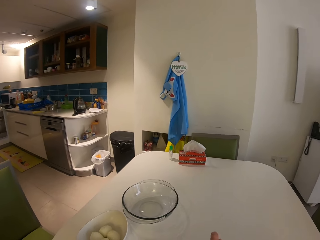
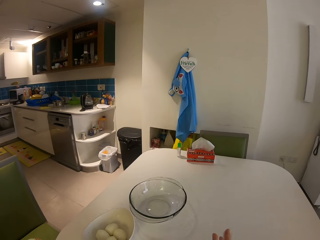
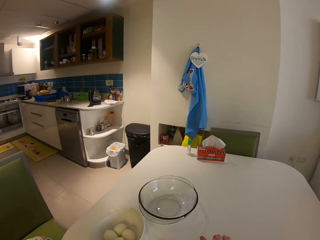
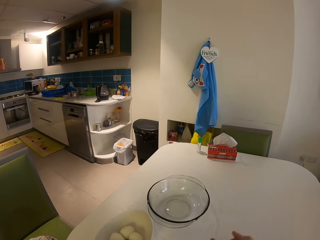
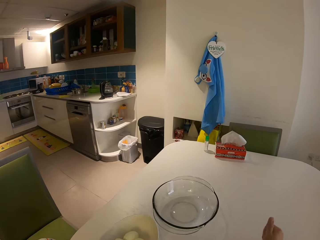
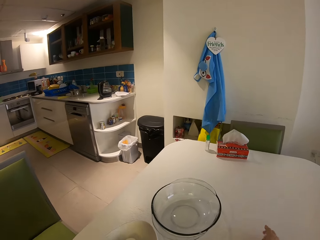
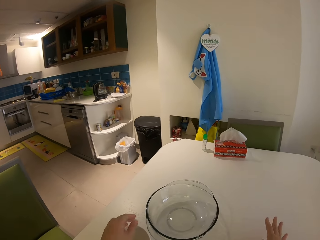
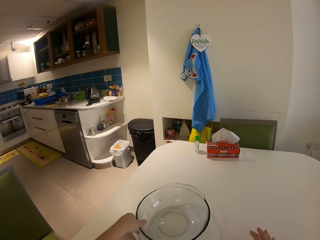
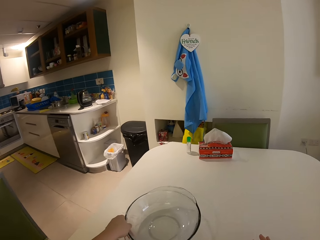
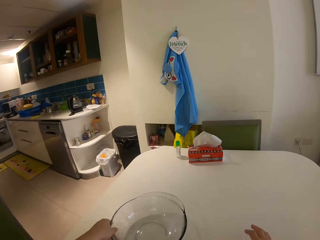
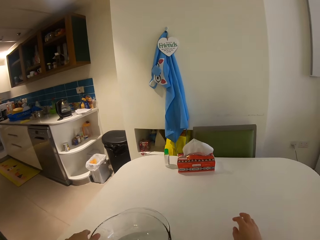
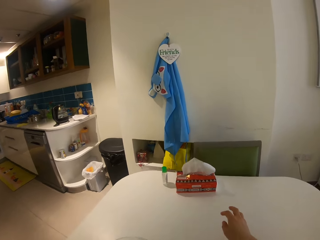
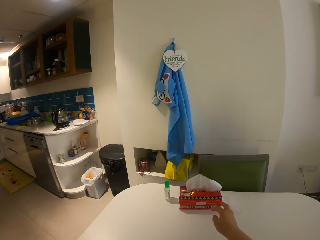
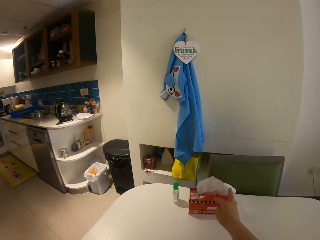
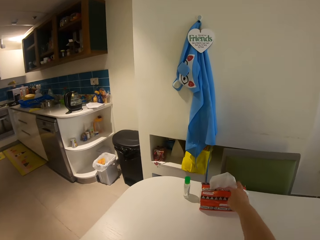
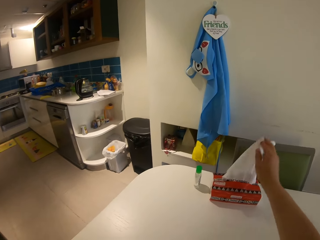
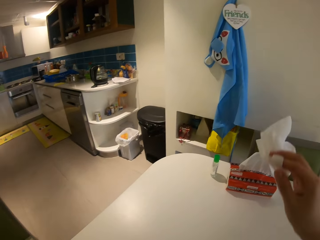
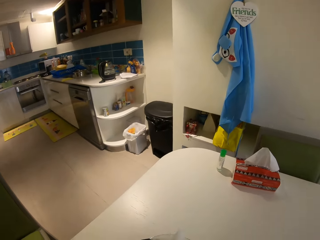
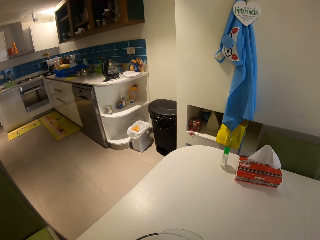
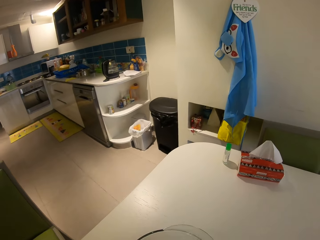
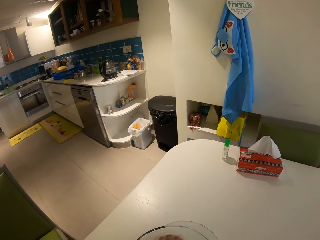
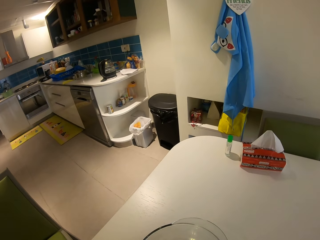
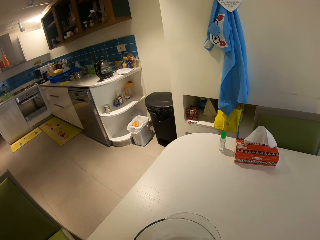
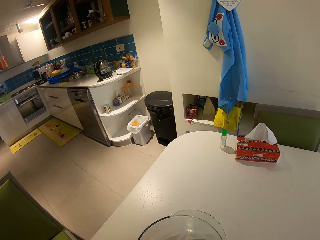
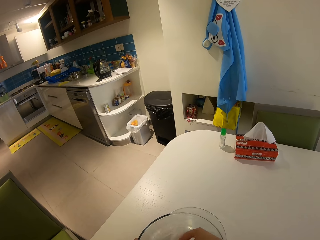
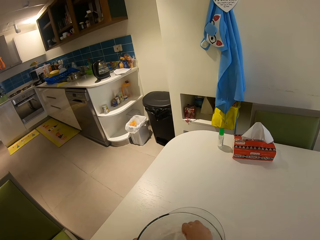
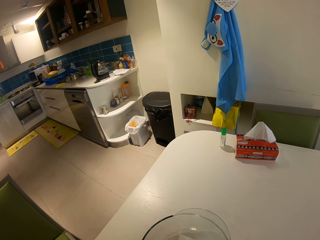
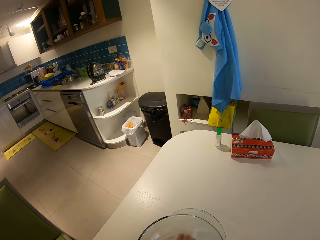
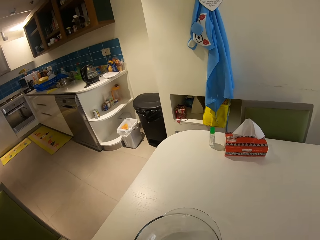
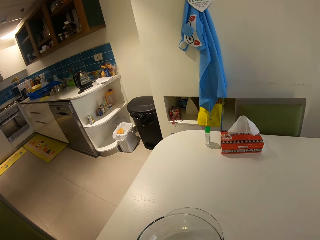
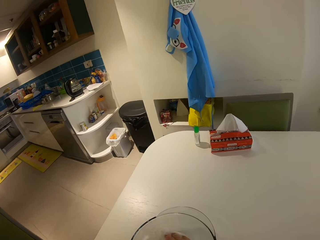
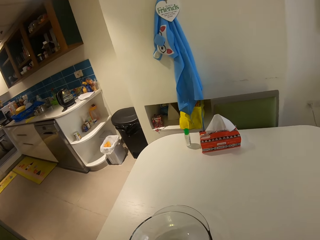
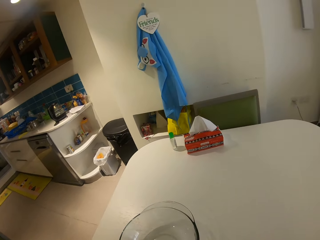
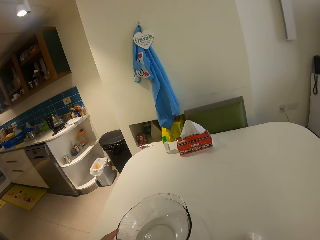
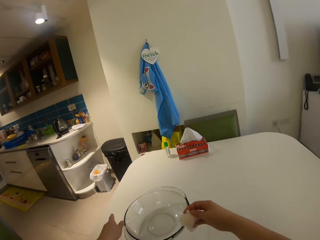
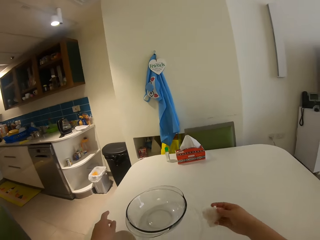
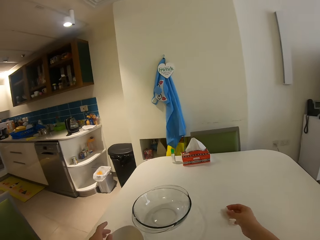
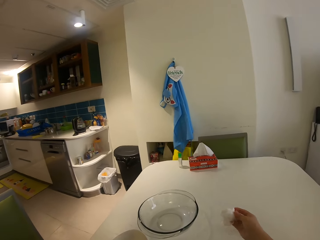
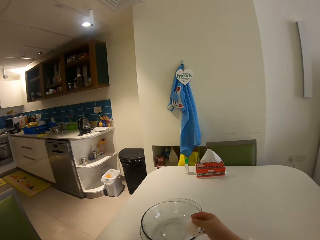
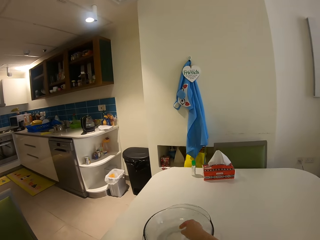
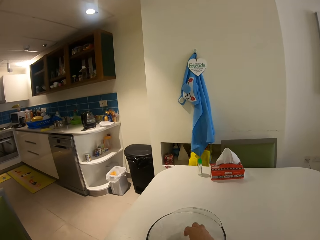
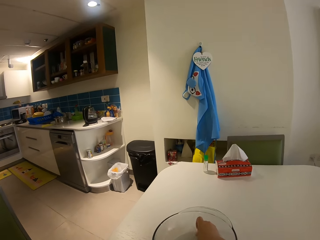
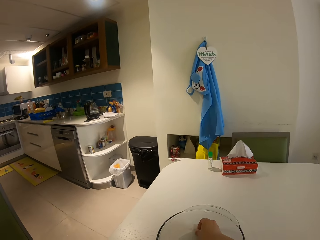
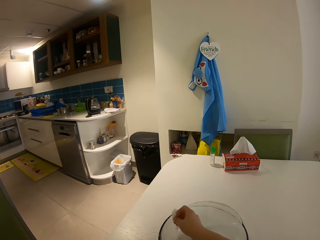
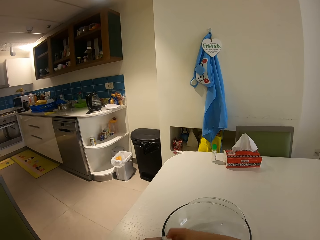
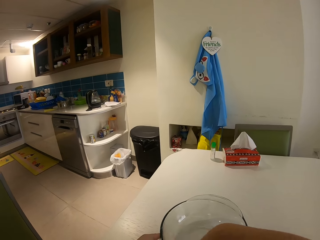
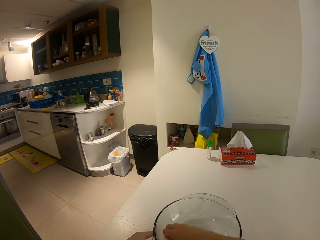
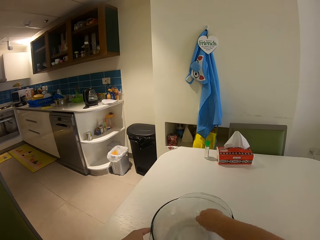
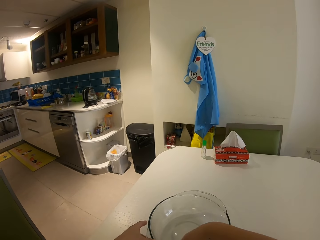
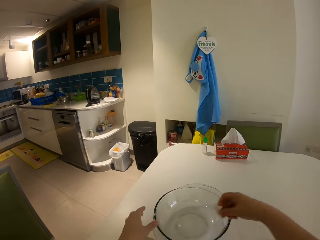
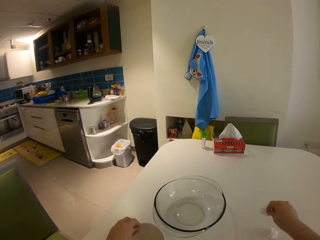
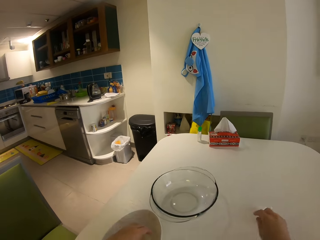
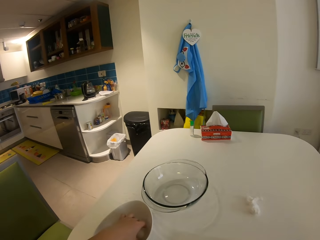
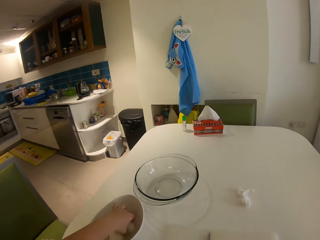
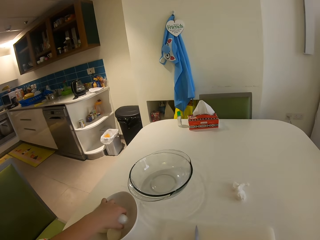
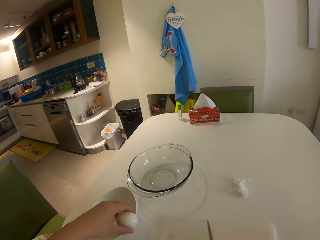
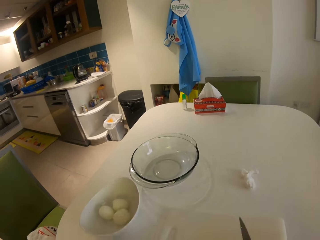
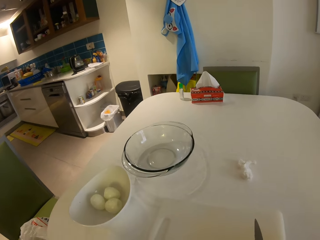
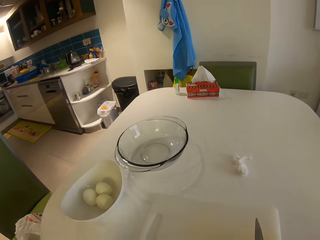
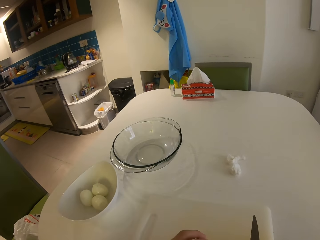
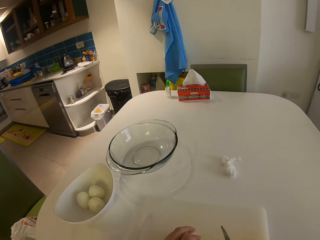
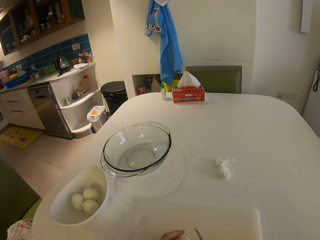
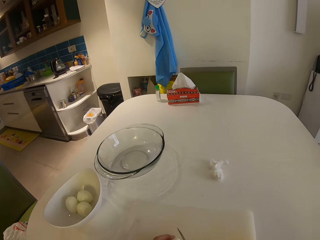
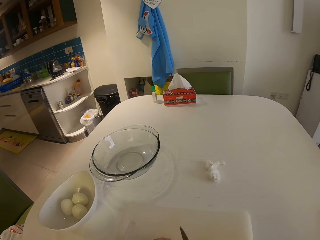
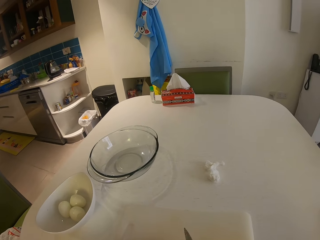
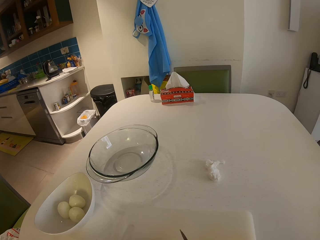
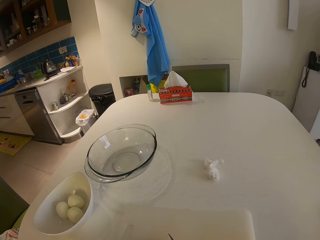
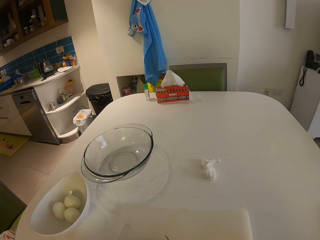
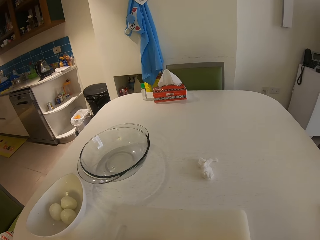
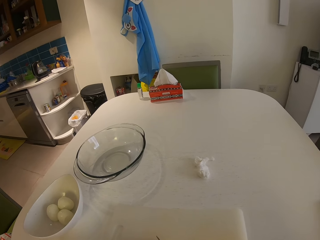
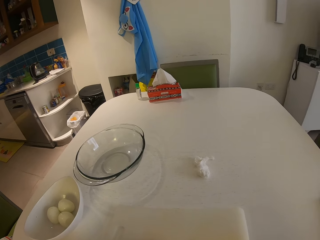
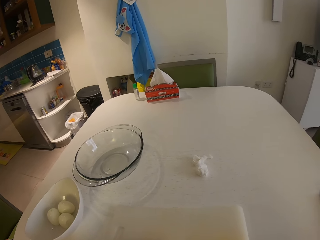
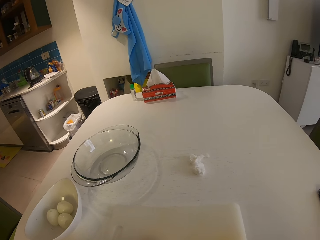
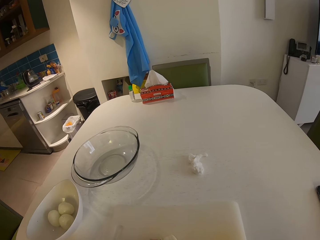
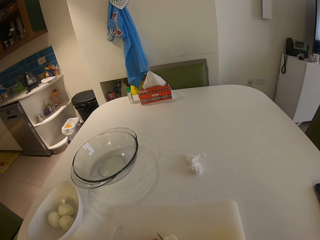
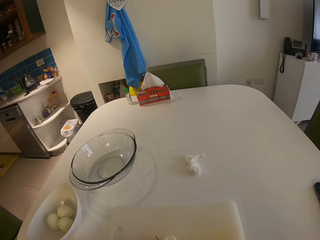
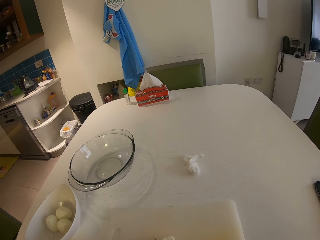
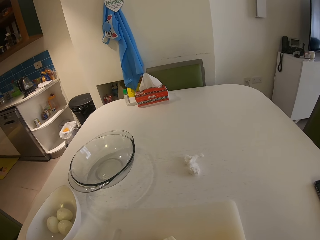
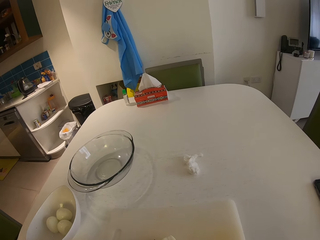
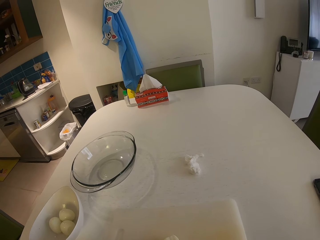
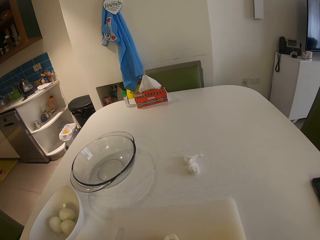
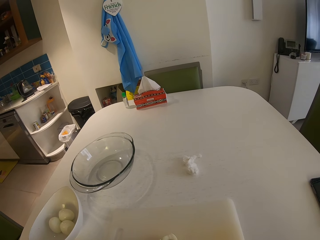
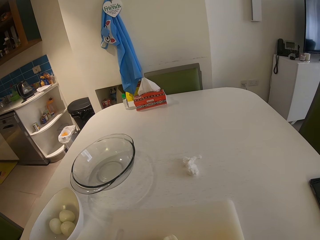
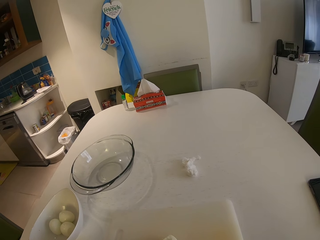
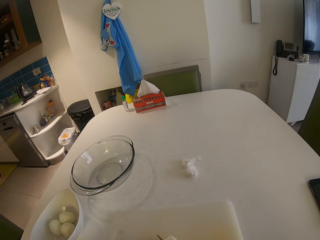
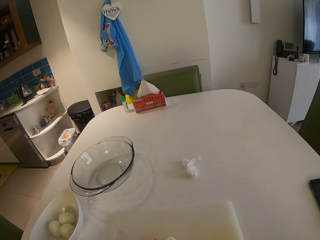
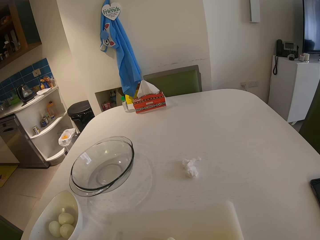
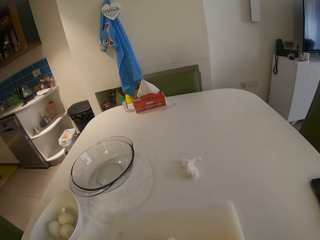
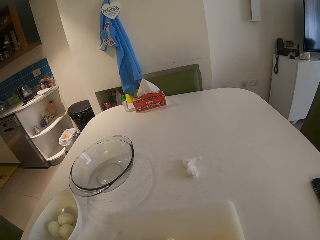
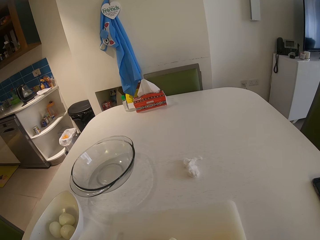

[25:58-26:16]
The camera wearer drops the serviette paper on the table. They pick the bowl from the table. They take another serviette paper from the table. They wipe the glass bowl with the serviette paper. They wipe the glass bowl with the serviette paper again. They drop the serviette paper on the table. They pick an egg from the bowl of eggs. They pick the knife from the chopping board. They drop the egg on the chopping board. They slice the egg on the chopping board with the knife.

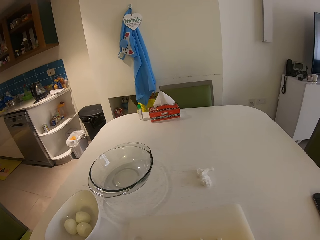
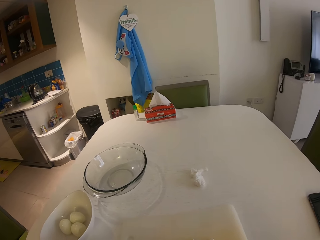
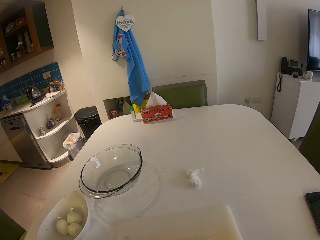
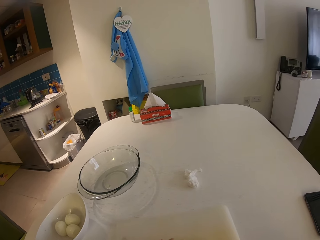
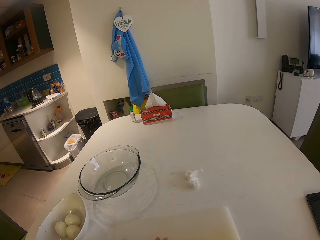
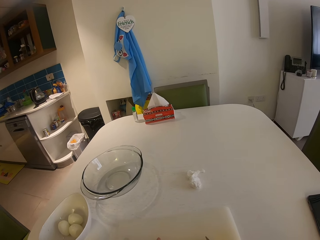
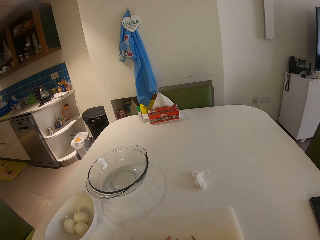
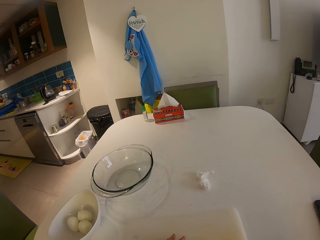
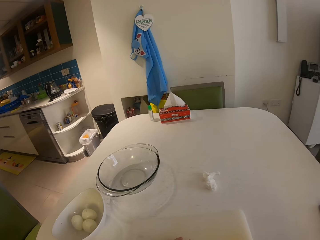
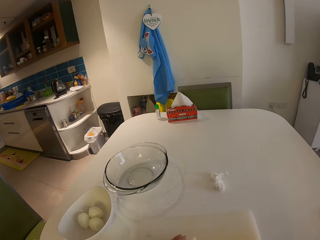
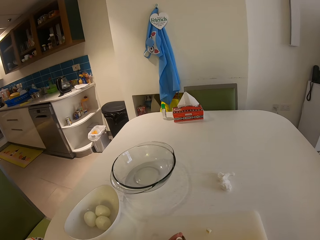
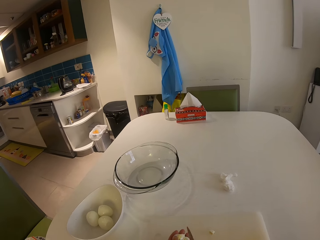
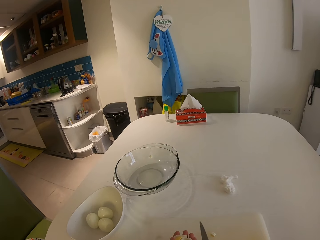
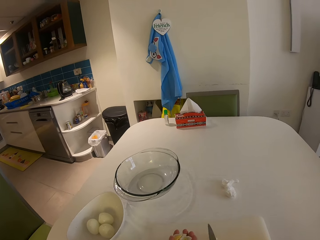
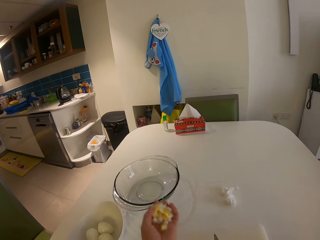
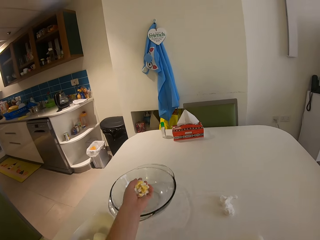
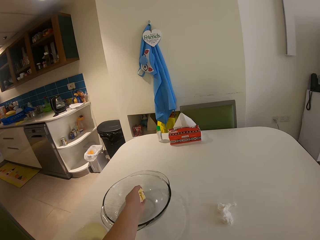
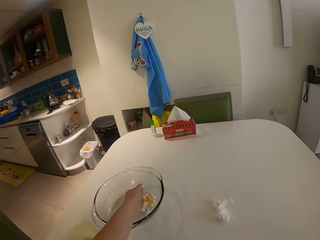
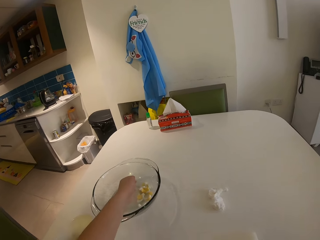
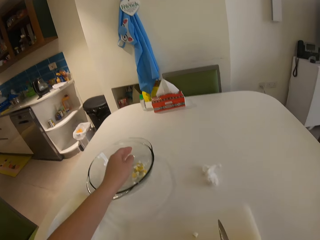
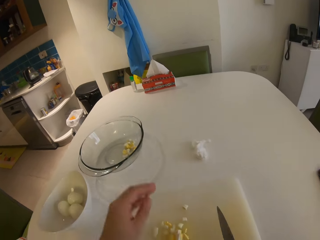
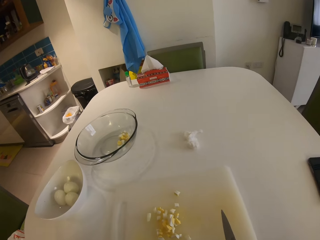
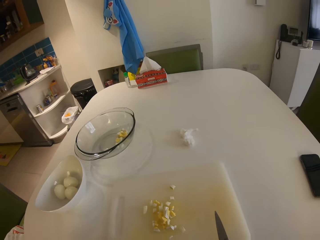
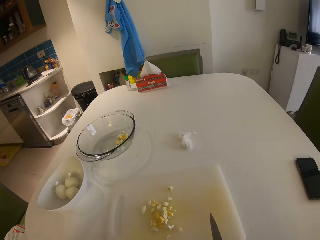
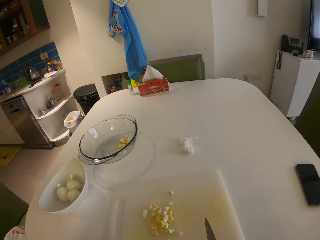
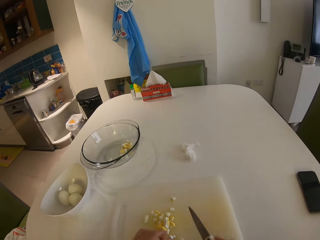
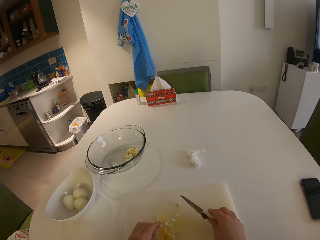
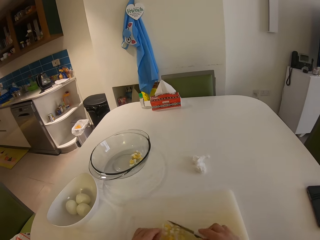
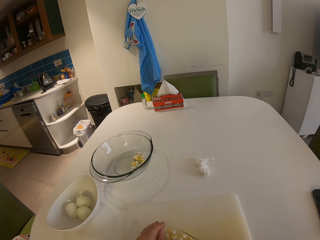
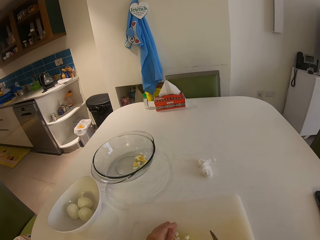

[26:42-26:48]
The camera wearer packs the sliced egg with the knife and her left hand. She picks the chopped egg from the chopping board. She pours the sliced egg into the glass bowl. She moves the chopped egg with the knife. She packs the sliced egg with the knife and her left hand.
